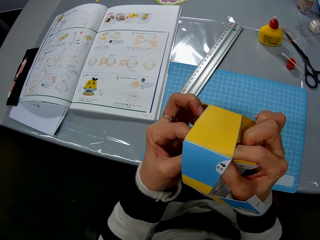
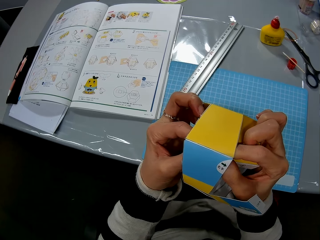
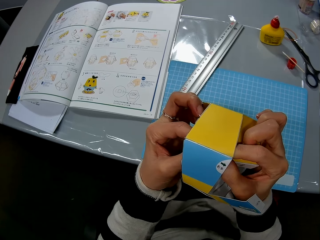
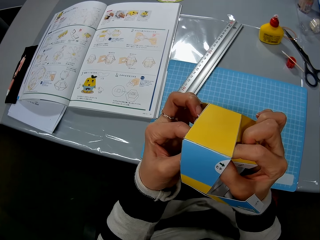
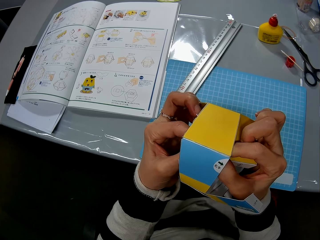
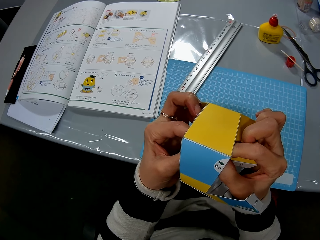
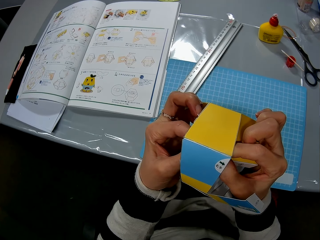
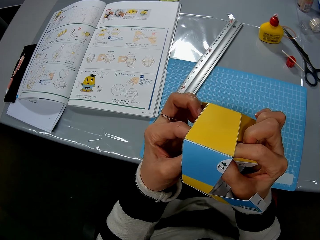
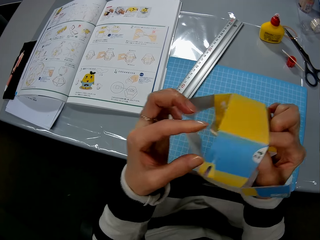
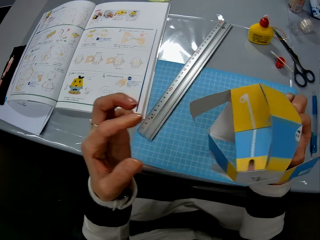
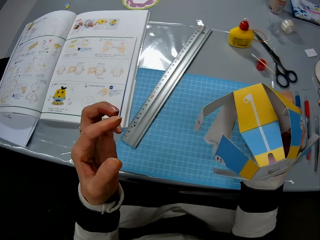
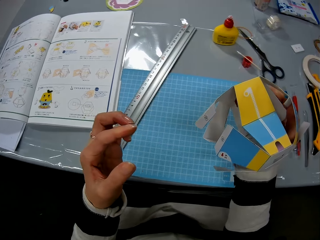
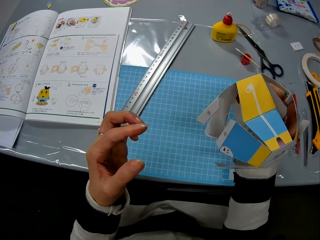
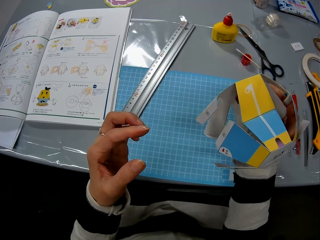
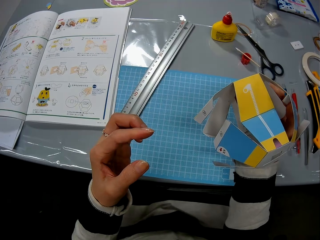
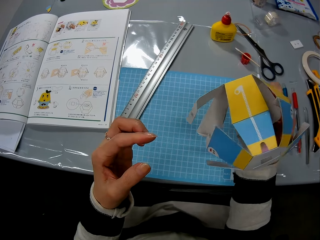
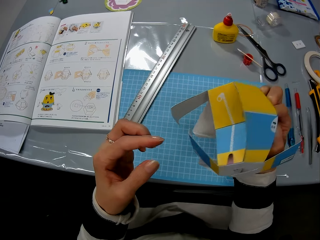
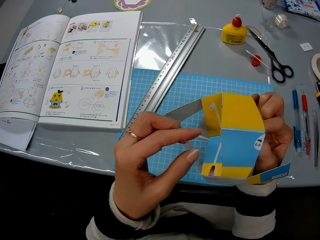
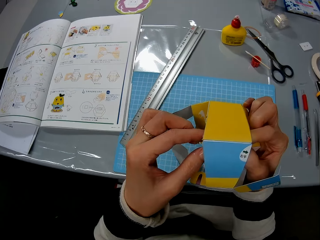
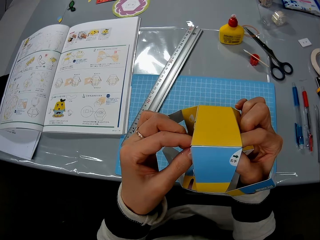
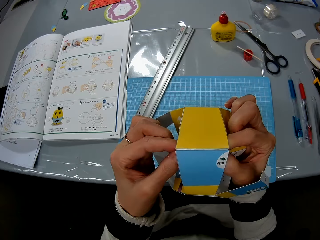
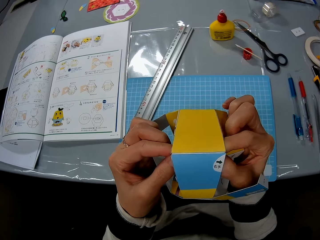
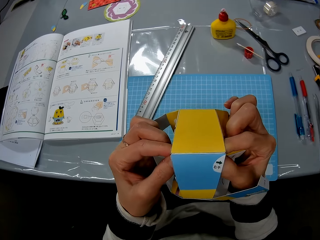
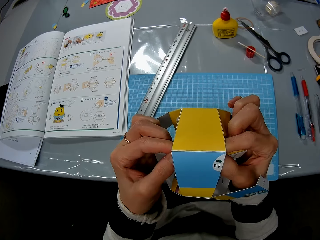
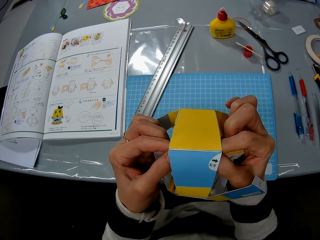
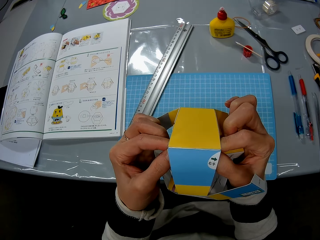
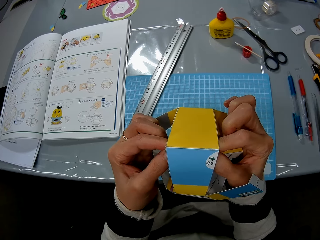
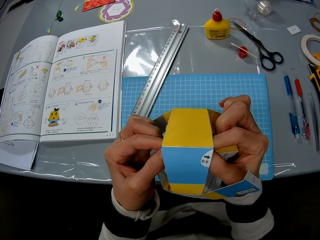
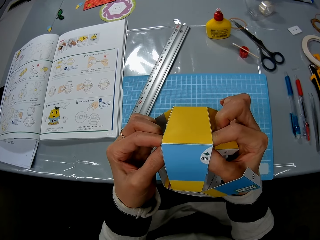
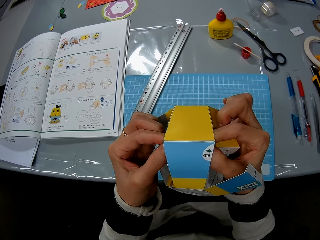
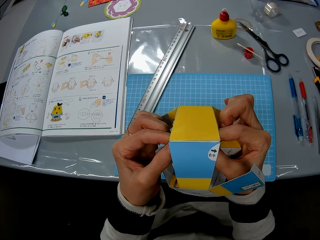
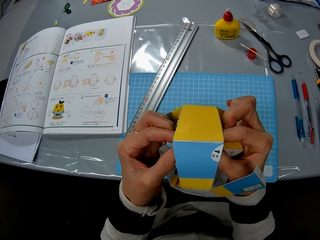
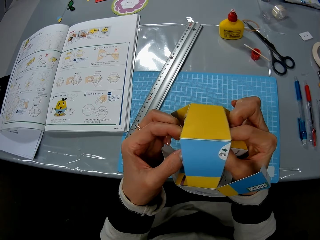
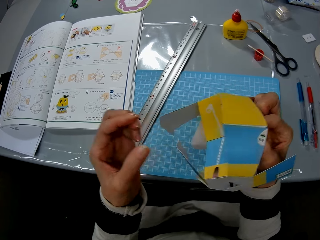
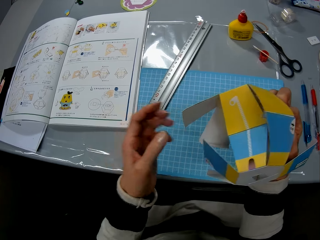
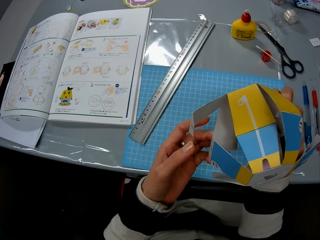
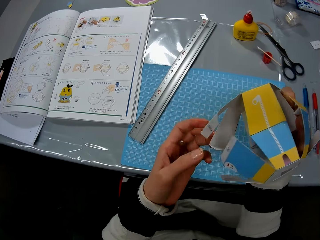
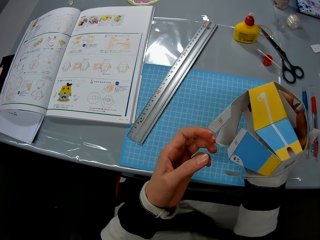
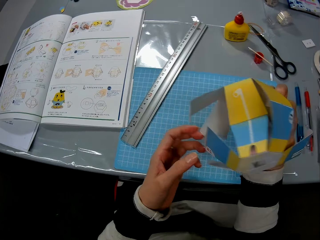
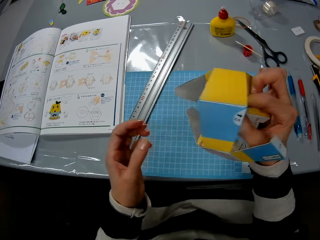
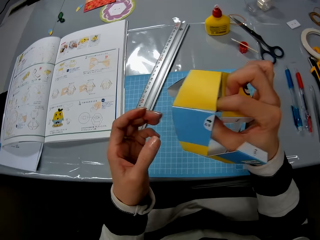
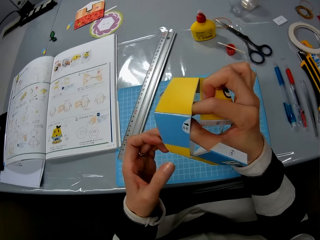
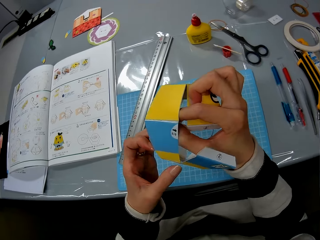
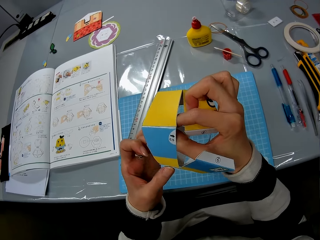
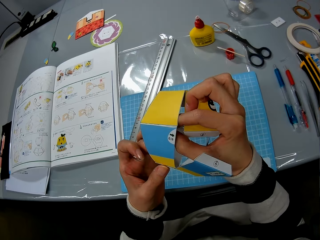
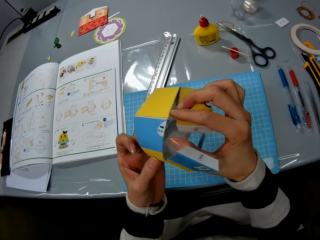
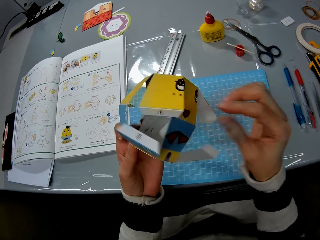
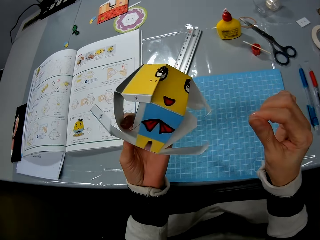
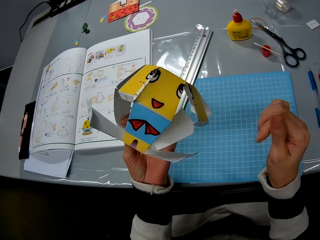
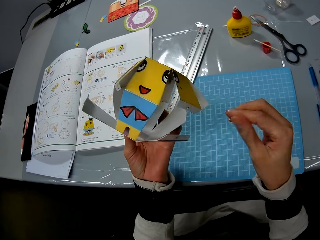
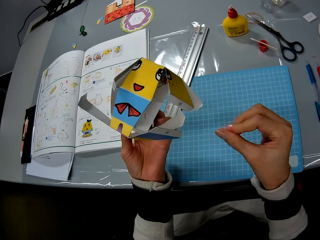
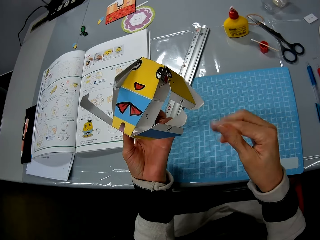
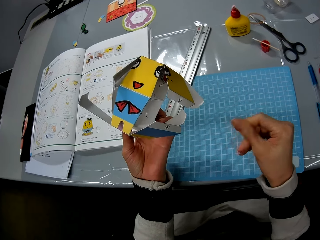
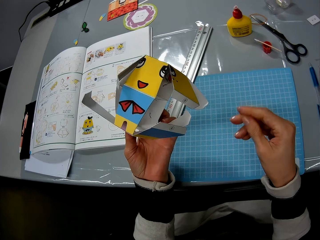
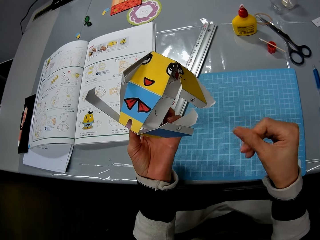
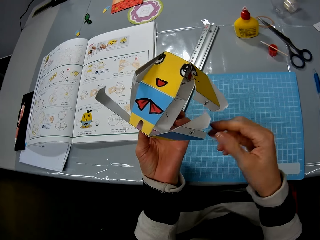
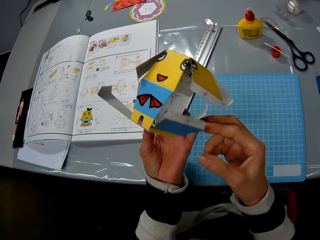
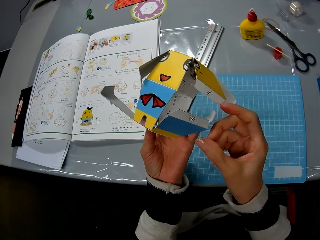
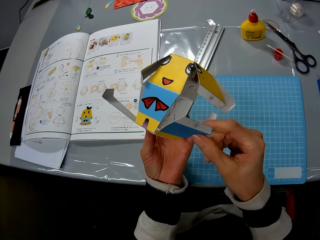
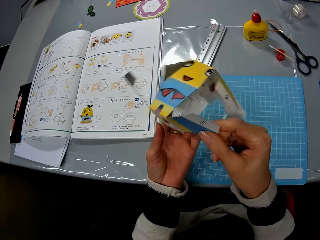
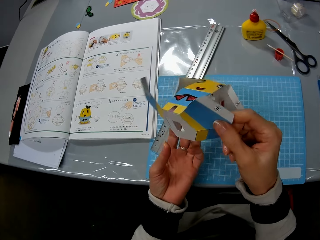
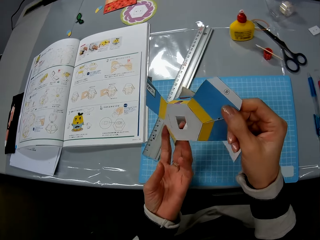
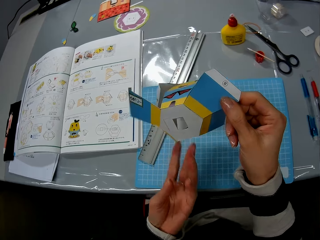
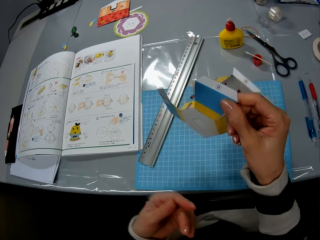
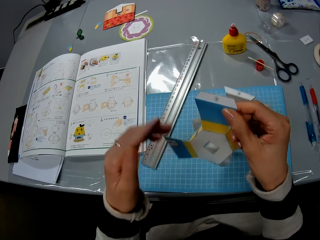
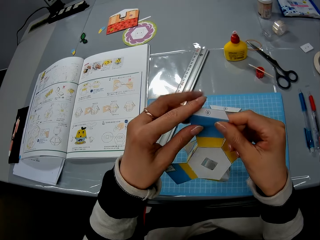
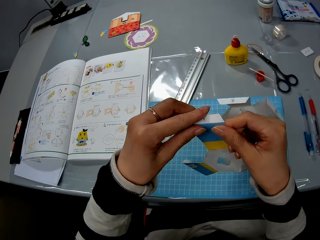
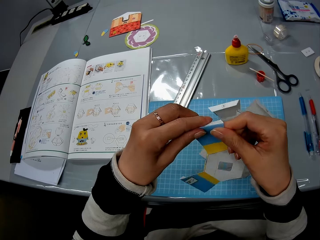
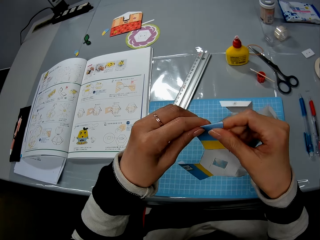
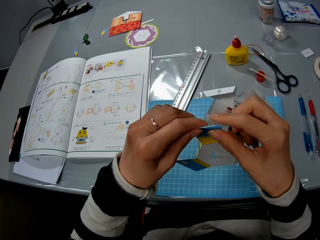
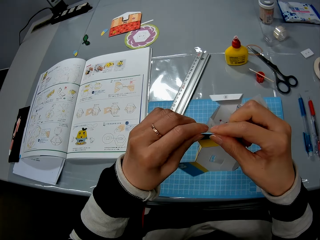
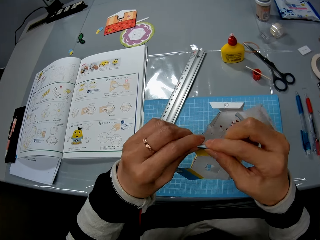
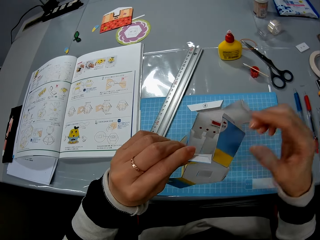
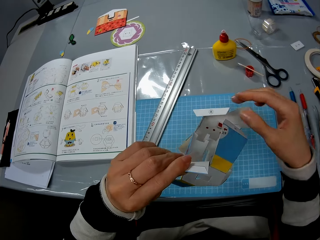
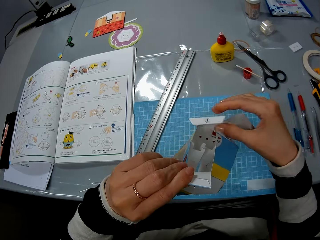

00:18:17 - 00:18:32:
The camera wearer rotates the model piece. He looks at the model piece. He rubs his fingers together. He holds the piece of model.

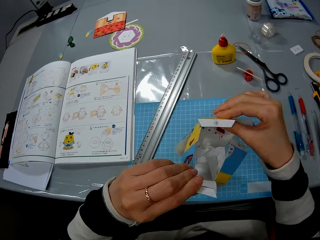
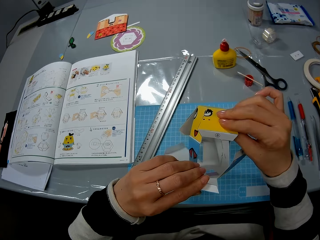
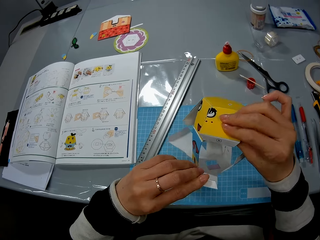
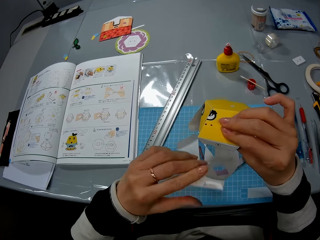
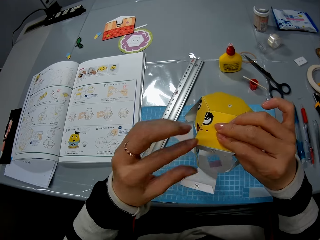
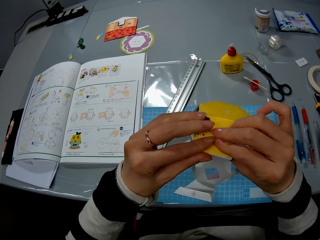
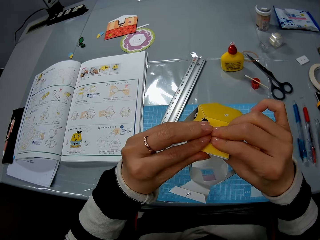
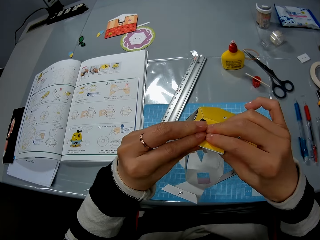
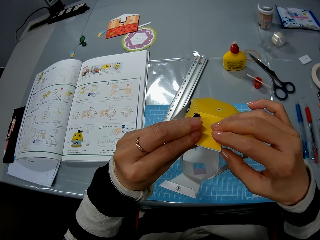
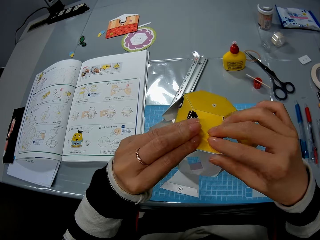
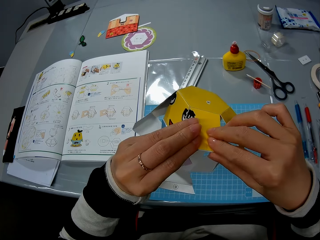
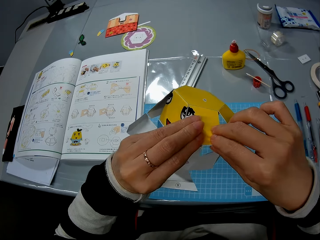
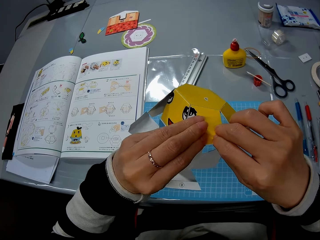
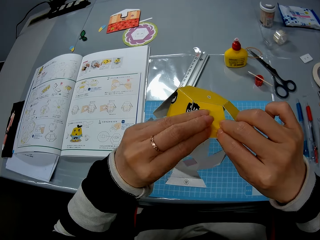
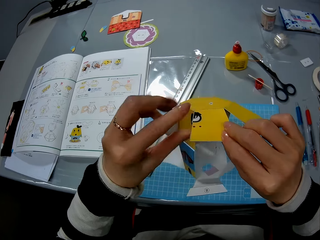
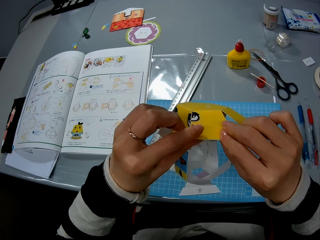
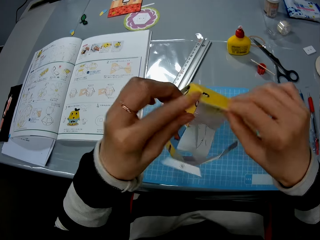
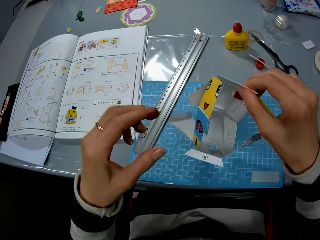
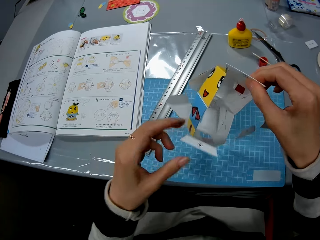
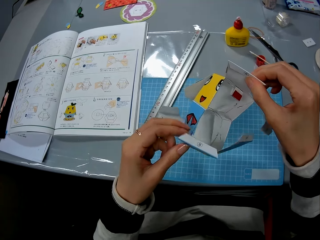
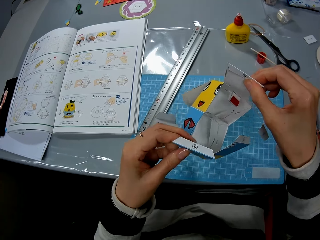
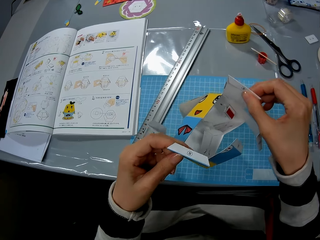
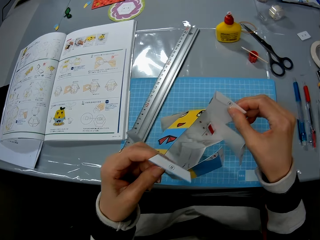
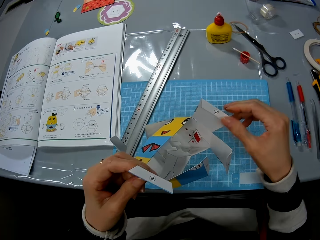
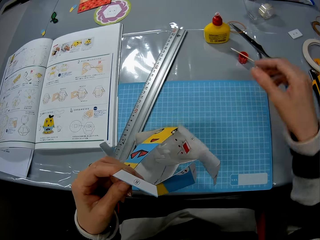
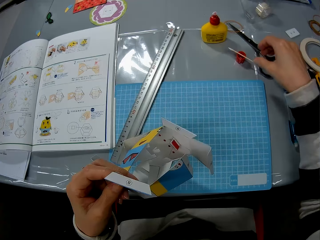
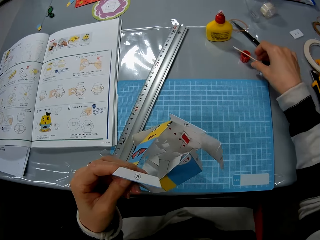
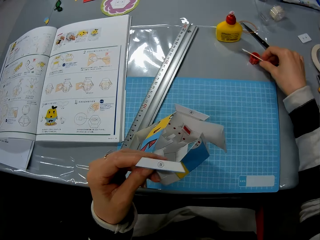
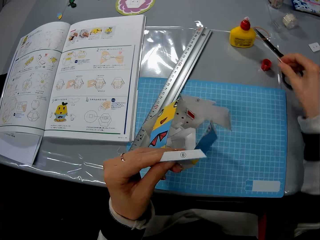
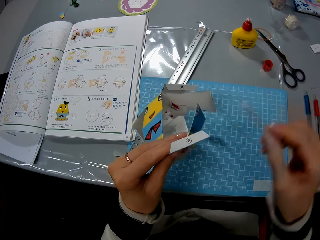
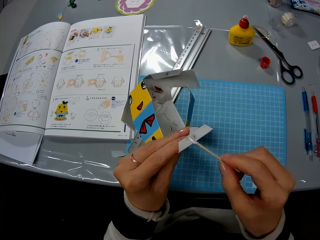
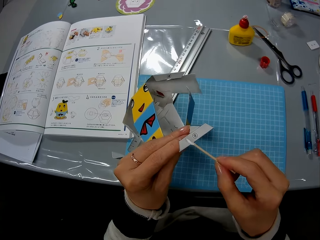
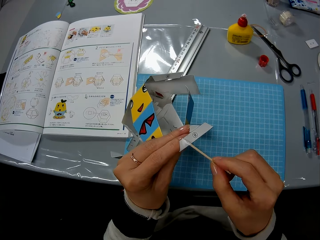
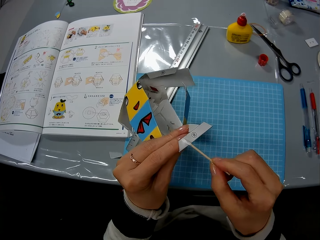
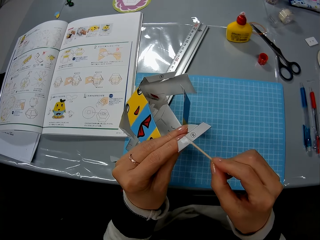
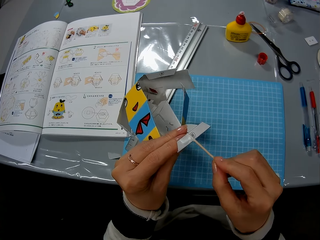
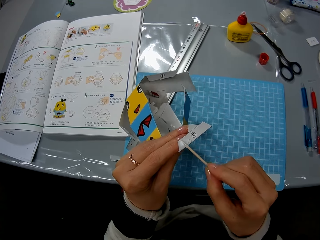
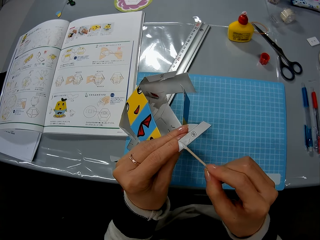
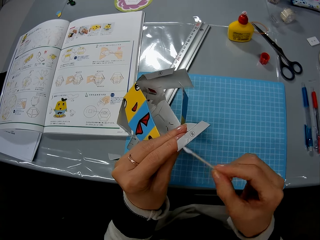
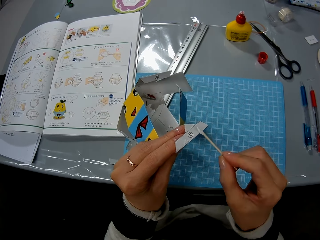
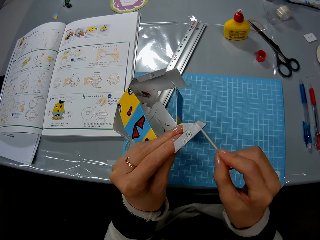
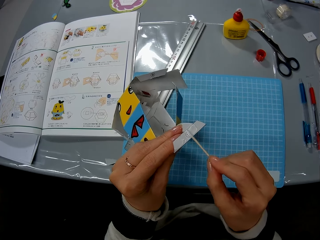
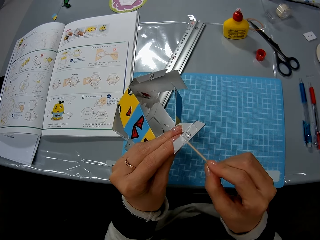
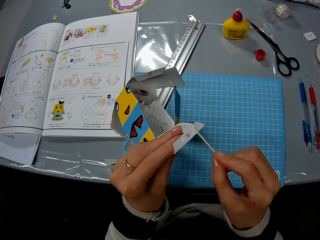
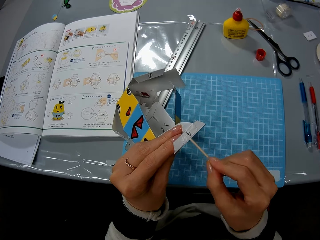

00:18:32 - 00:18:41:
The camera wearer checks the piece of model. They take the wooden stick on the table, and apply the glue on the model.
